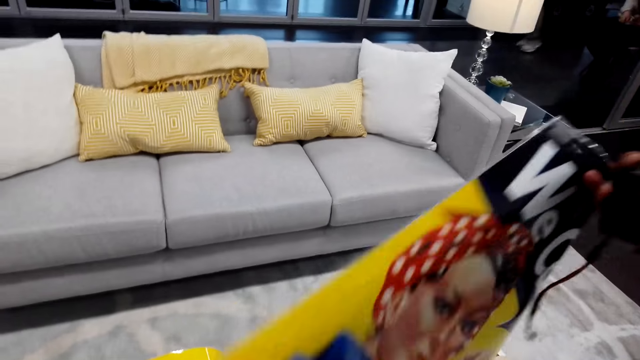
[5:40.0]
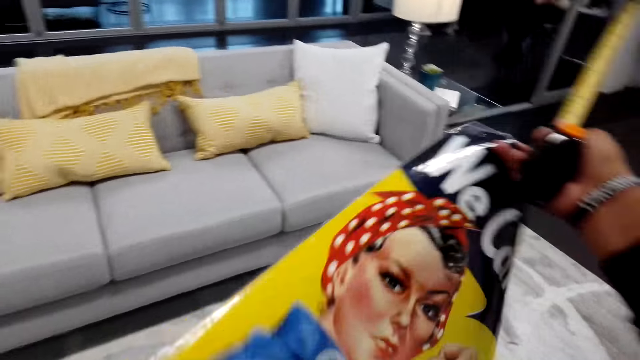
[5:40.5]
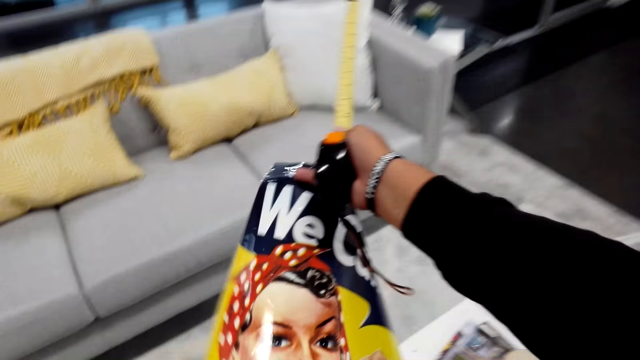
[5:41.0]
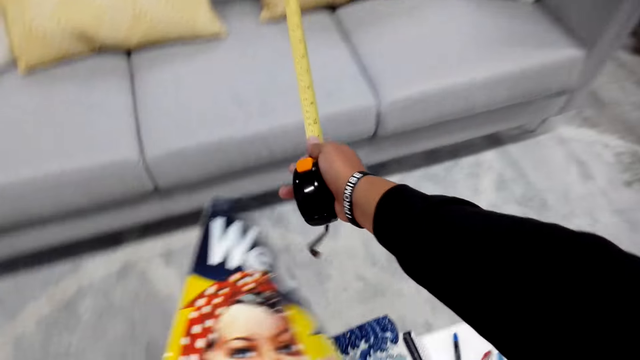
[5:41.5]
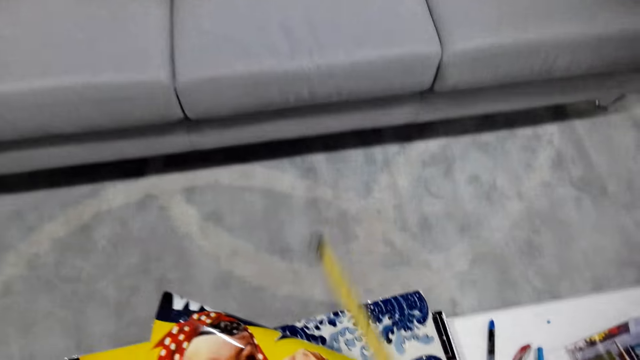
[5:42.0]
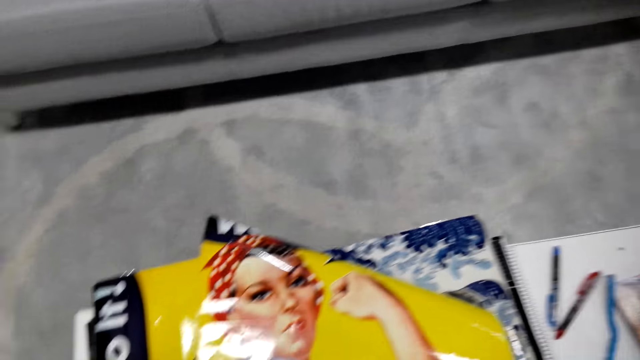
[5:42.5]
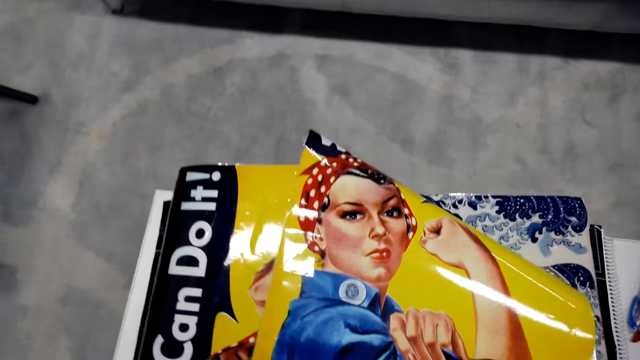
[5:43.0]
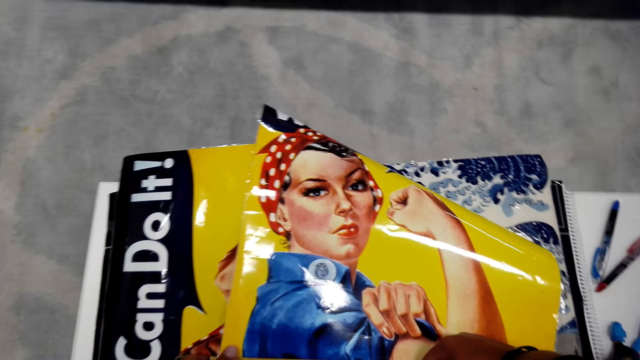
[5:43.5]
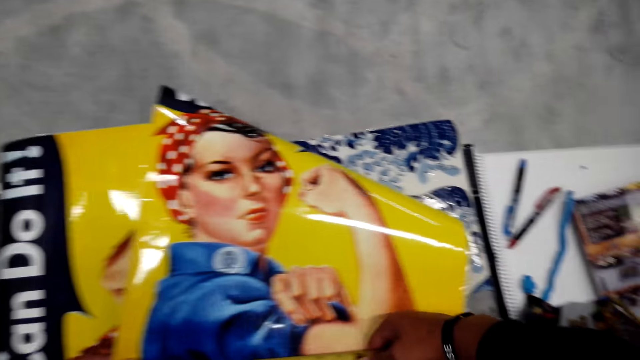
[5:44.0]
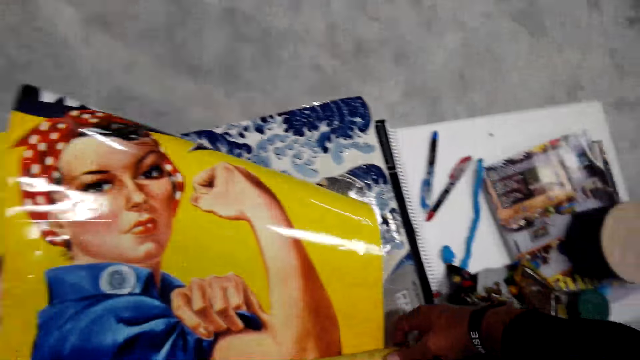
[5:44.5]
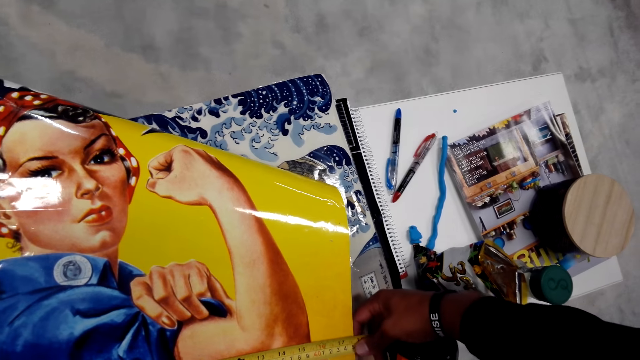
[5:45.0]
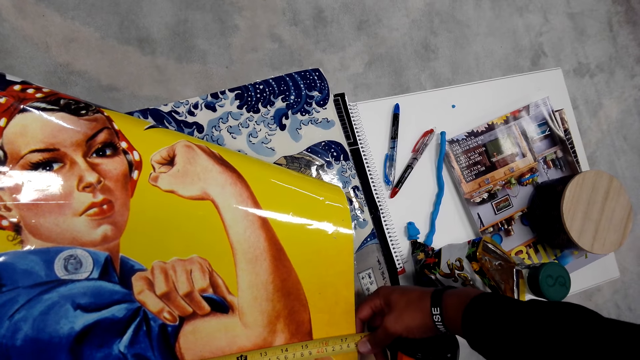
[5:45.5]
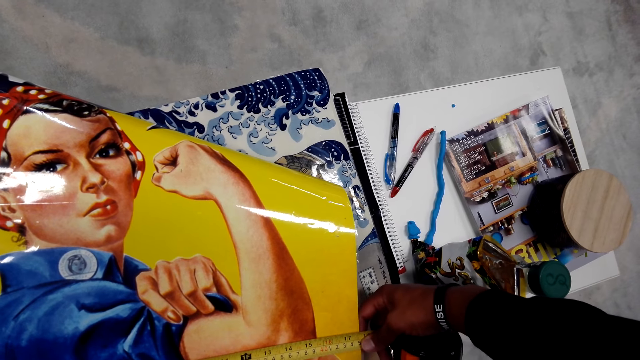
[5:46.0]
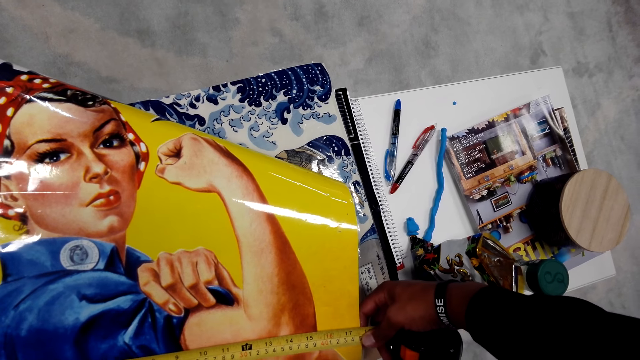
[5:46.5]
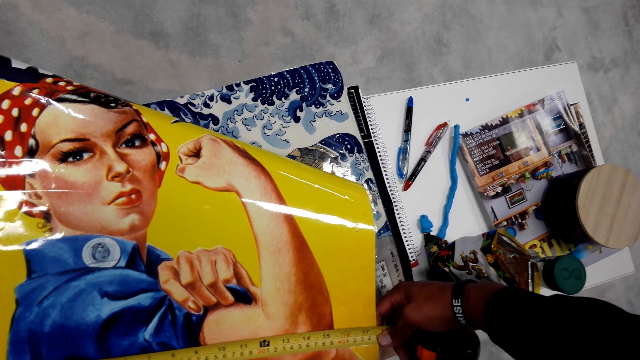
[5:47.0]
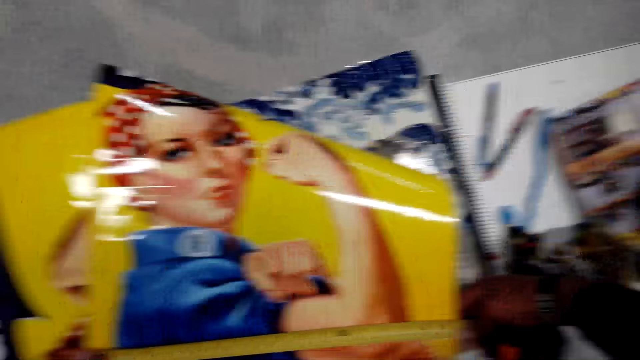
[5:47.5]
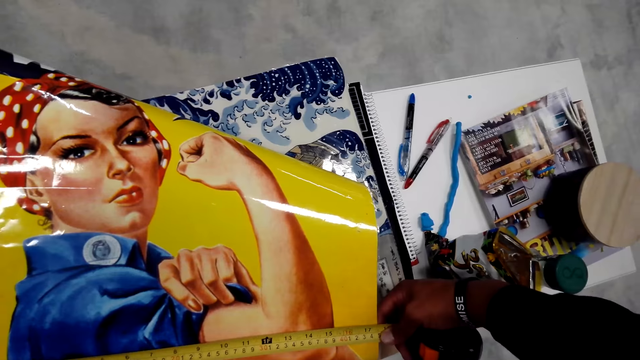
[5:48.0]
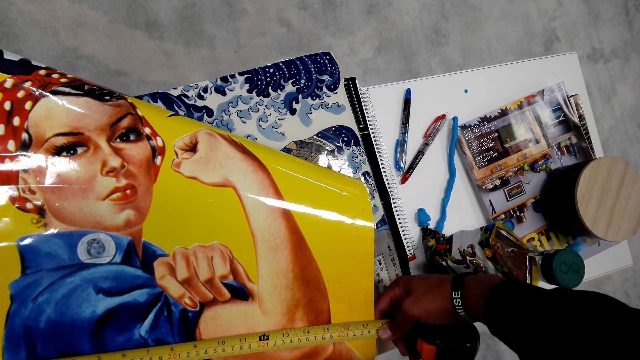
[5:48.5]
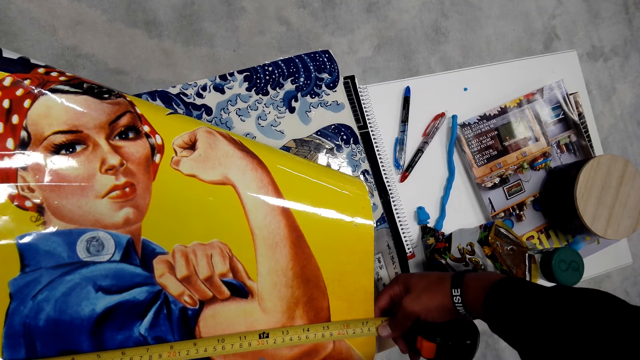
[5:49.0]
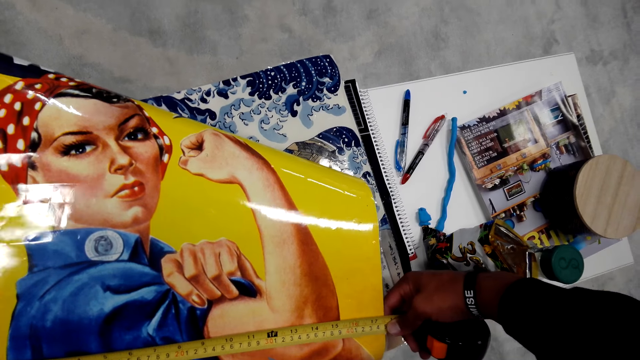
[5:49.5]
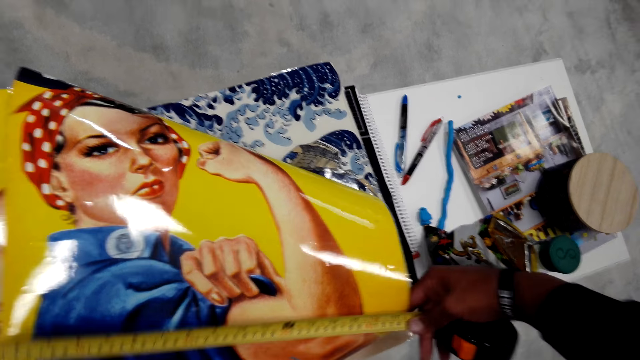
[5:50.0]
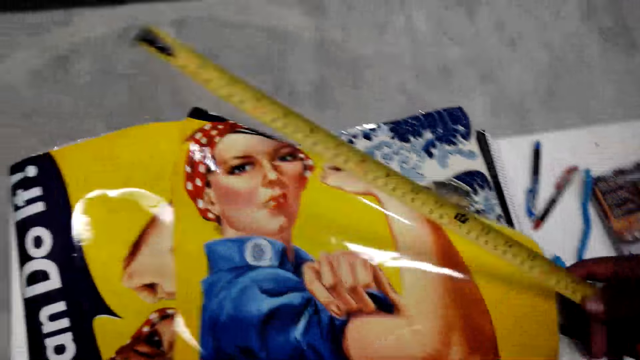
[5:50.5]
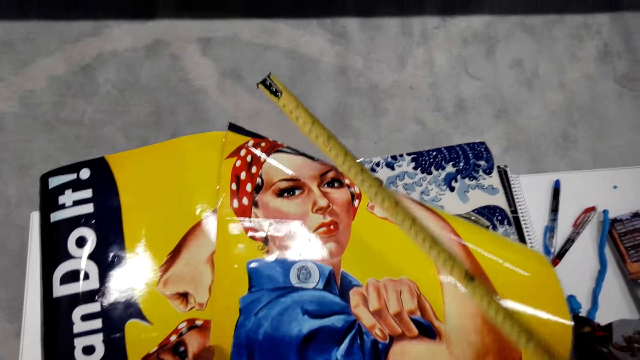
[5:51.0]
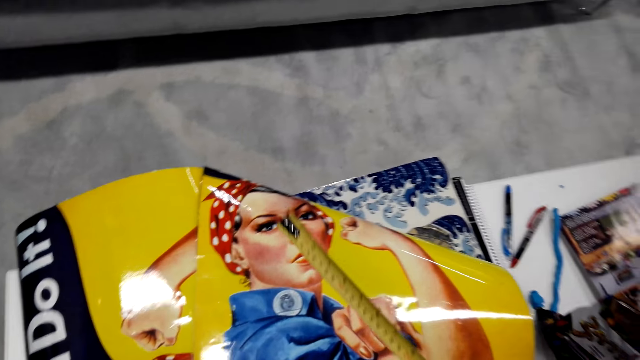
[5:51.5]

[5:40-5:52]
The camera wearer picks up the paper or picture. They put the paper on the table. They measure the picture.

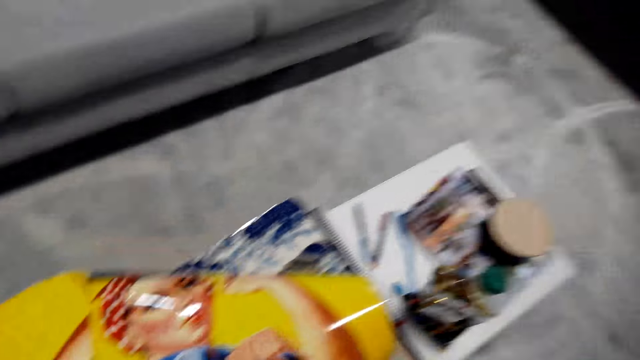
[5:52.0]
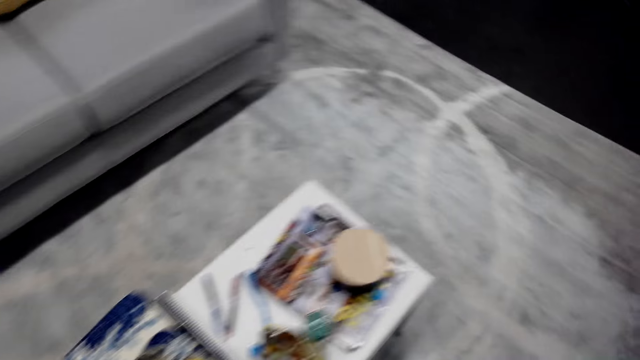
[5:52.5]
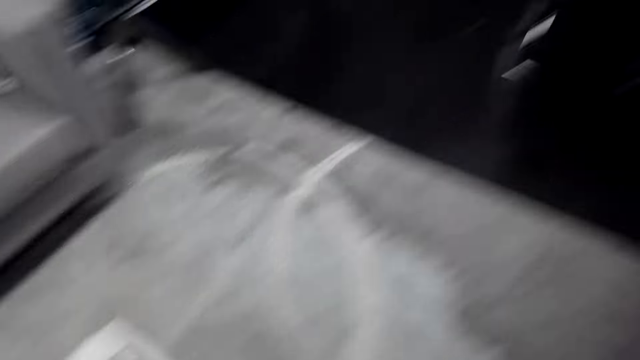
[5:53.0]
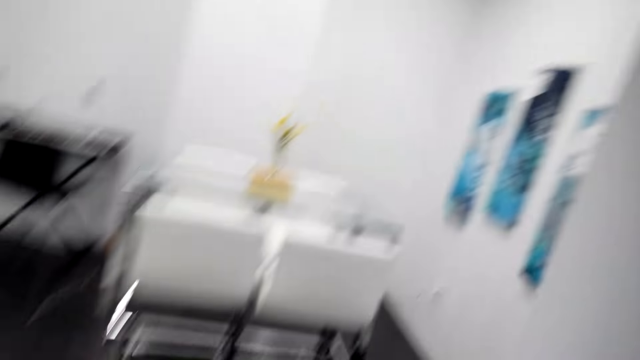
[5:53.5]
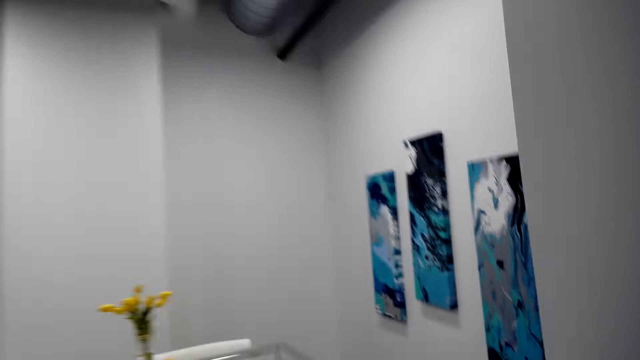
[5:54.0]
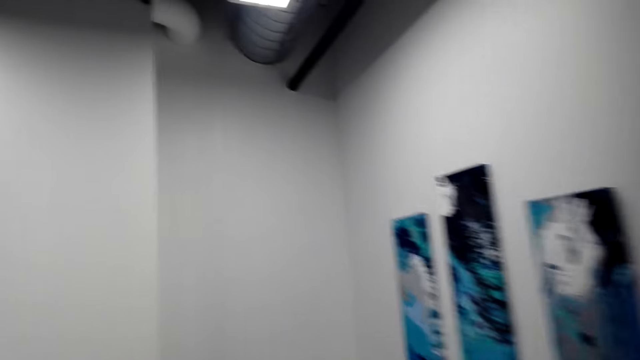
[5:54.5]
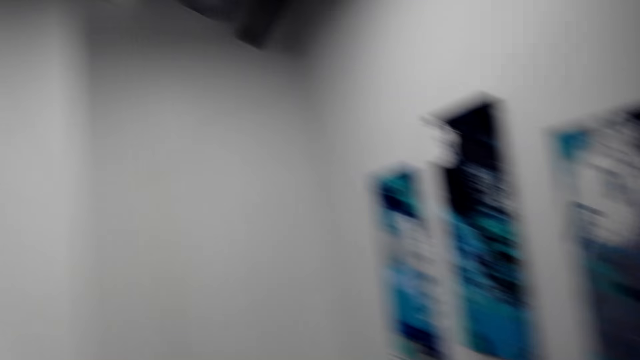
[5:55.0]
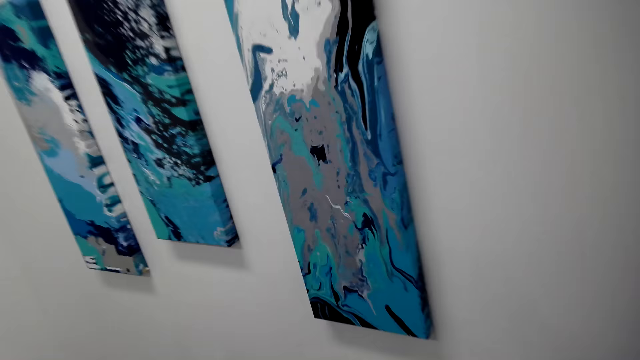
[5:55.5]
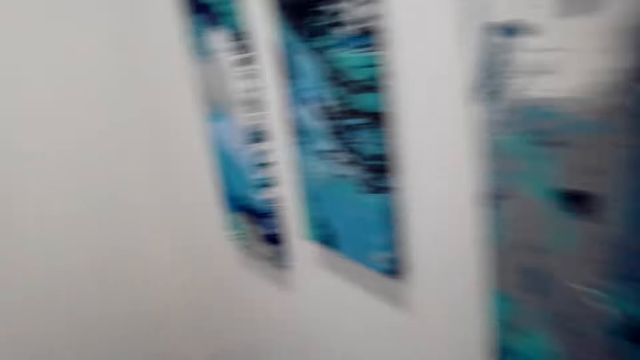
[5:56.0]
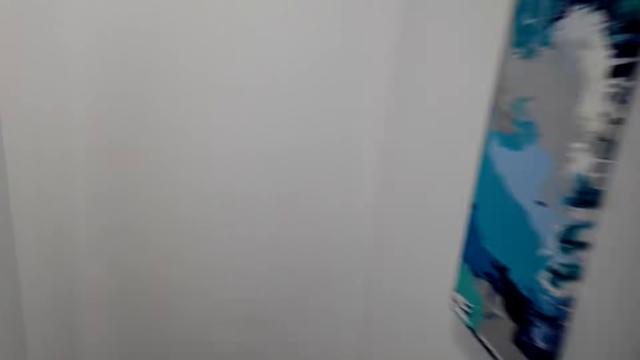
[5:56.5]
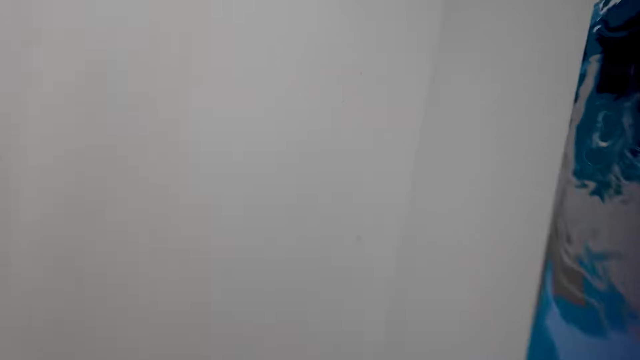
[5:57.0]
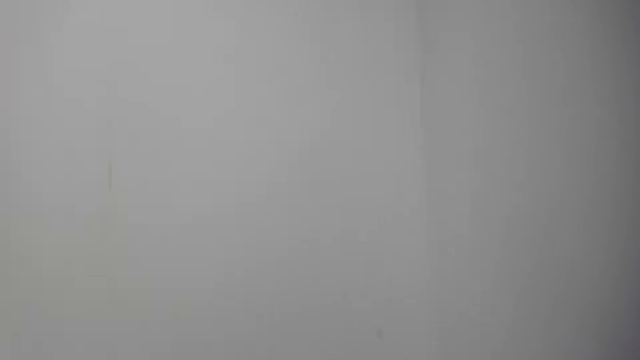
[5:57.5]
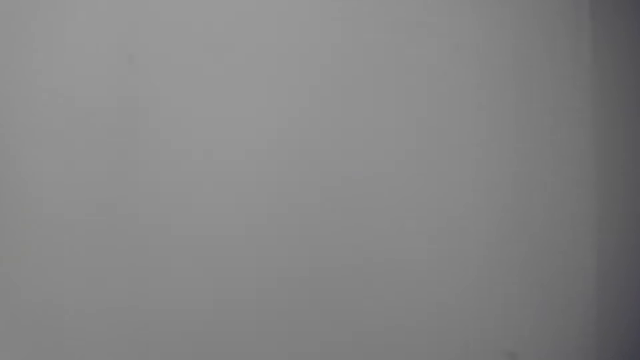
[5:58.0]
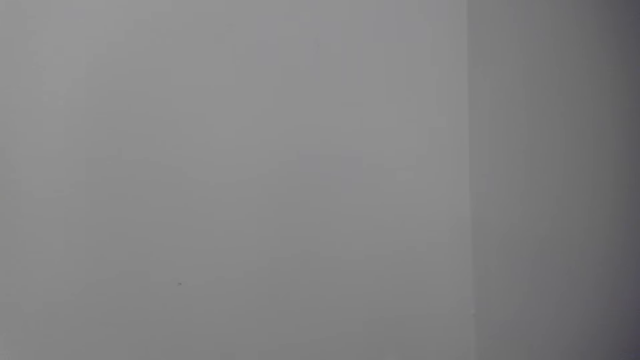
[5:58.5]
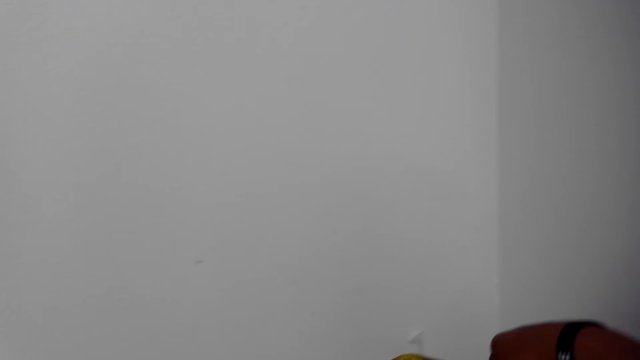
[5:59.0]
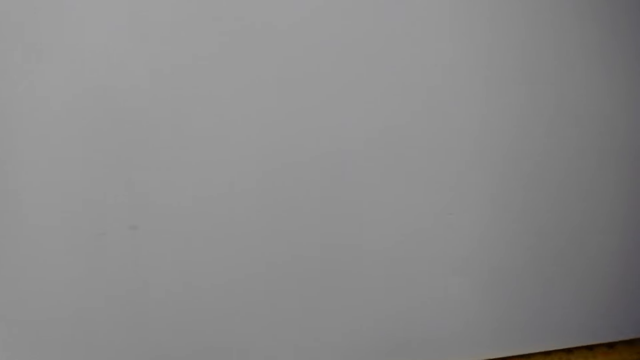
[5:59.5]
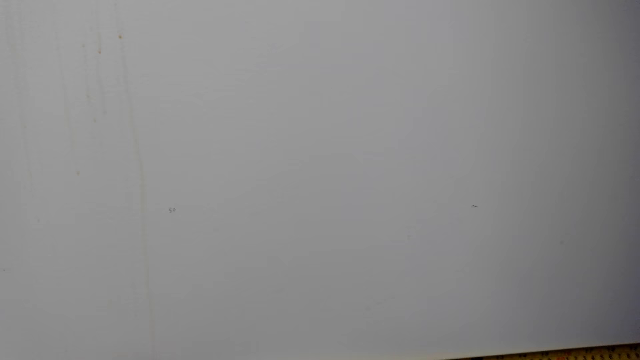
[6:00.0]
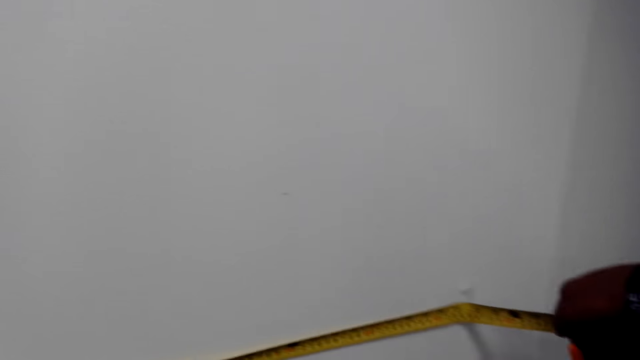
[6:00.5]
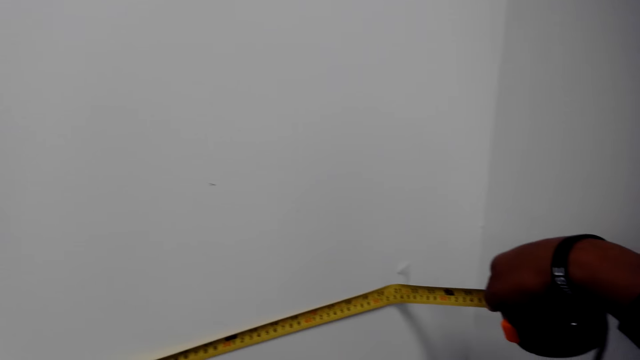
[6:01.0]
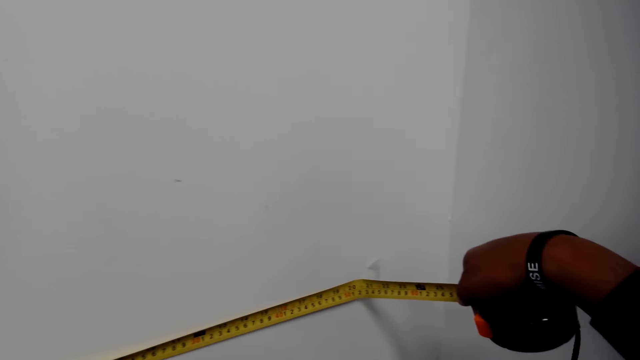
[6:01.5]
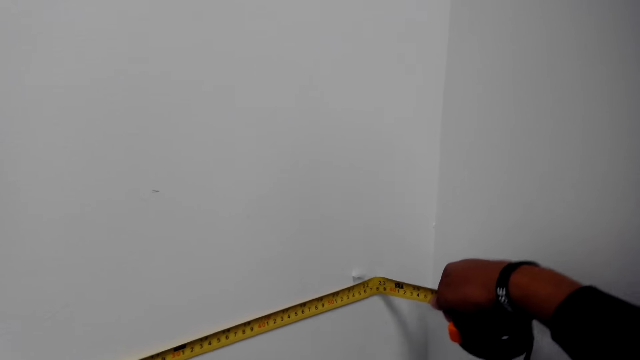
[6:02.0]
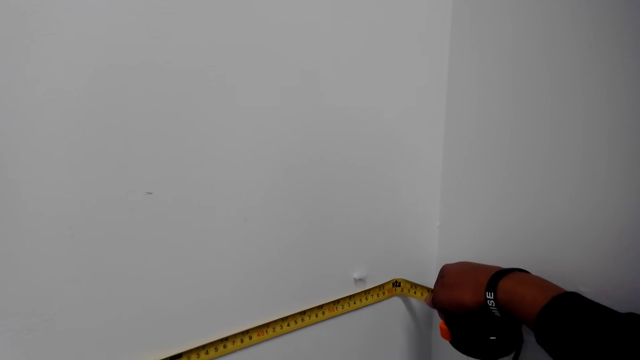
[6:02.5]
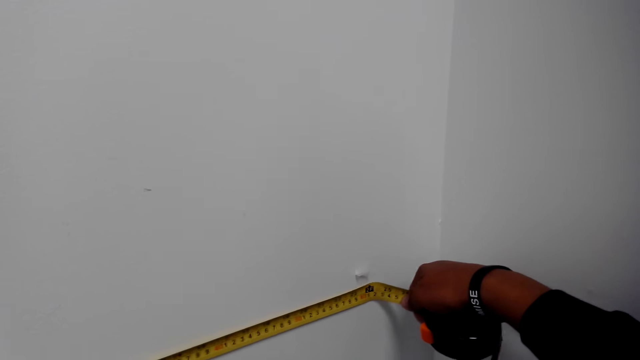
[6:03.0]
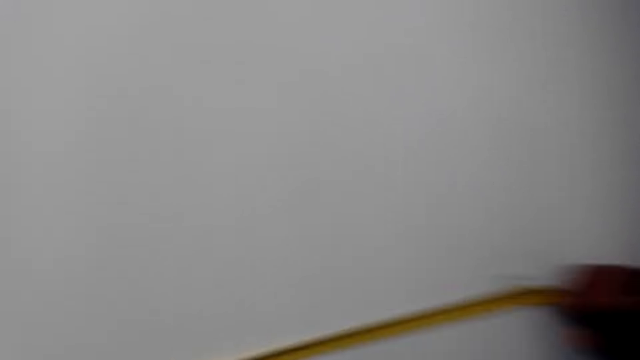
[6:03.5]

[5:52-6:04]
The camera wearer measures the wall using a measuring tape.
